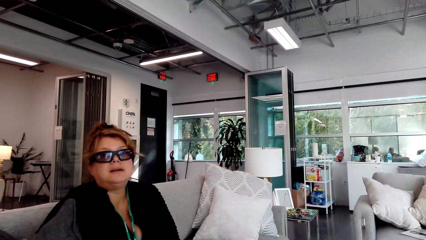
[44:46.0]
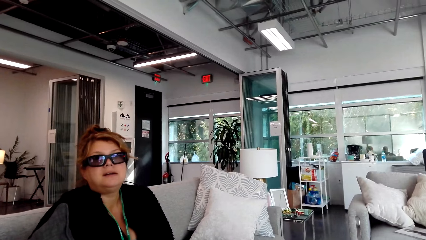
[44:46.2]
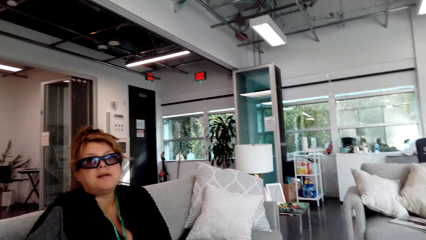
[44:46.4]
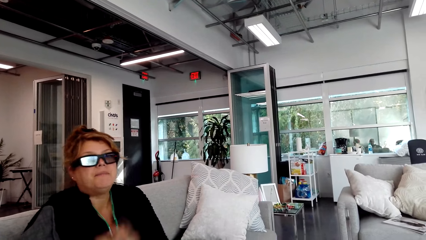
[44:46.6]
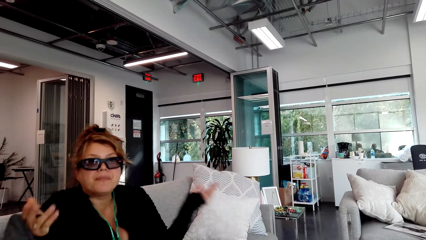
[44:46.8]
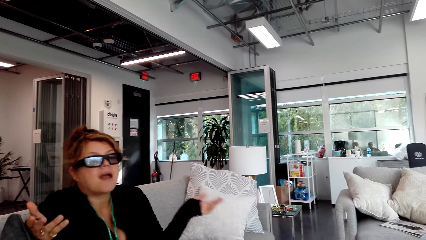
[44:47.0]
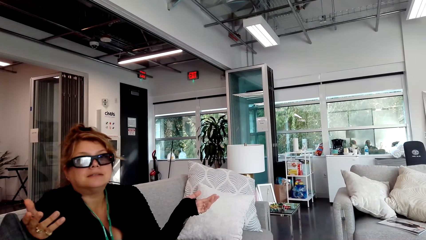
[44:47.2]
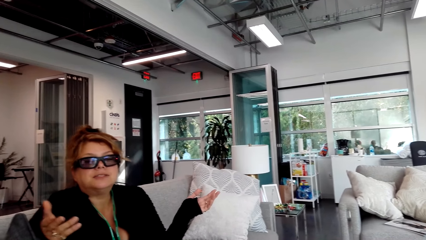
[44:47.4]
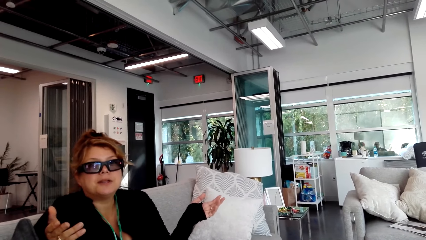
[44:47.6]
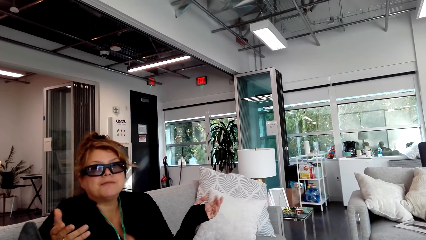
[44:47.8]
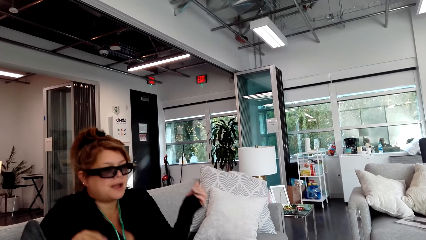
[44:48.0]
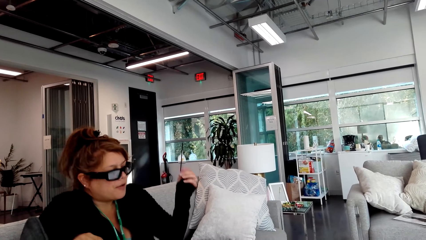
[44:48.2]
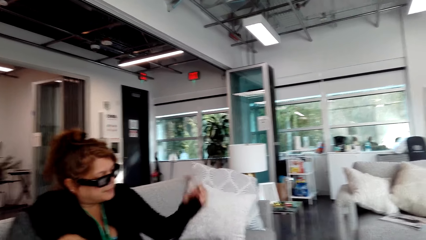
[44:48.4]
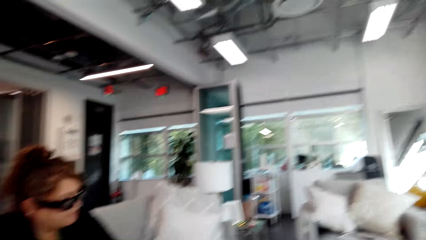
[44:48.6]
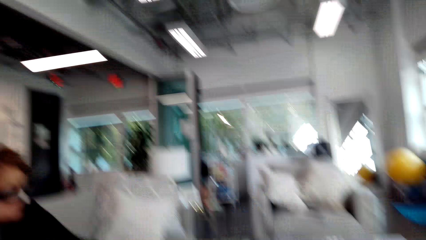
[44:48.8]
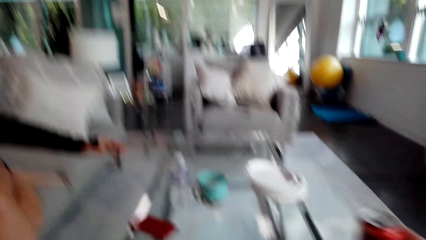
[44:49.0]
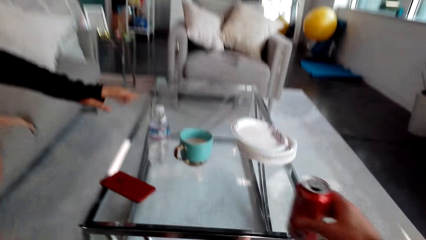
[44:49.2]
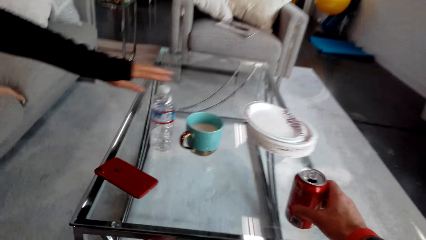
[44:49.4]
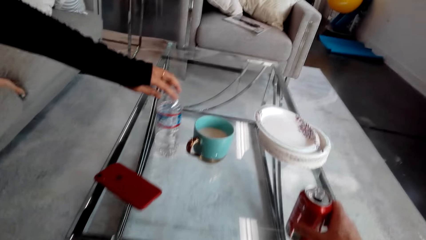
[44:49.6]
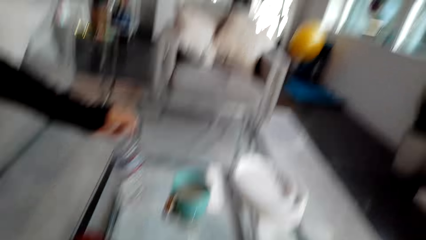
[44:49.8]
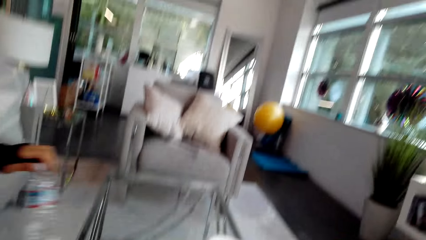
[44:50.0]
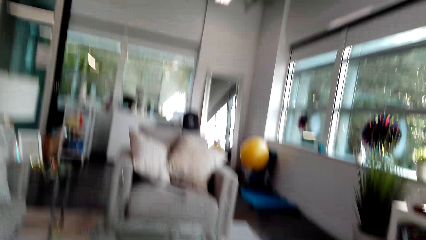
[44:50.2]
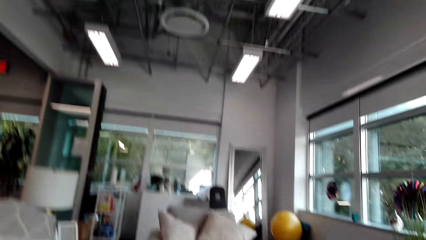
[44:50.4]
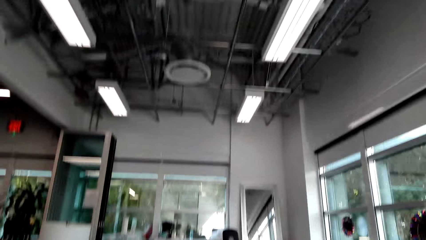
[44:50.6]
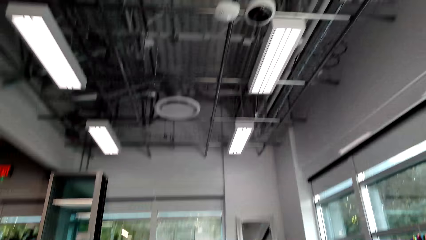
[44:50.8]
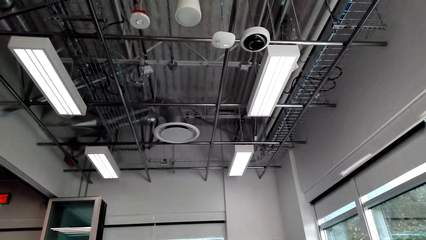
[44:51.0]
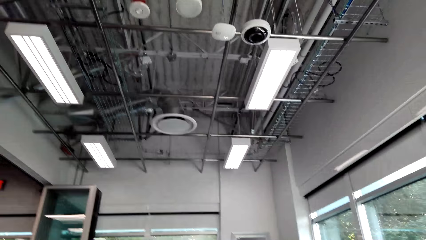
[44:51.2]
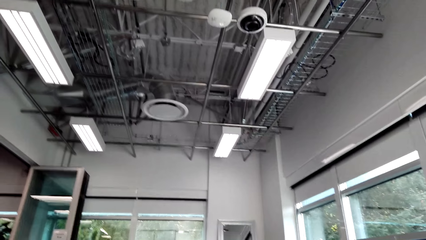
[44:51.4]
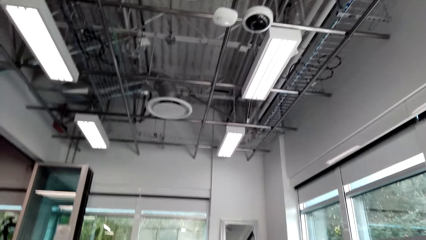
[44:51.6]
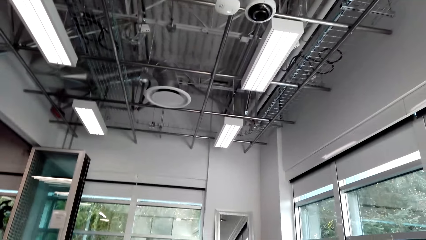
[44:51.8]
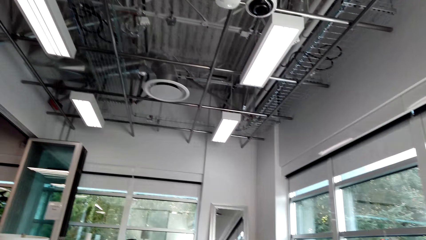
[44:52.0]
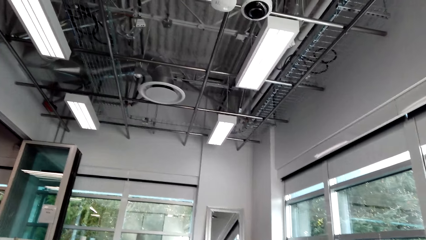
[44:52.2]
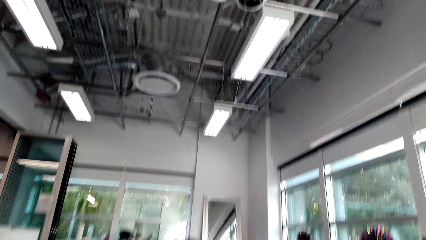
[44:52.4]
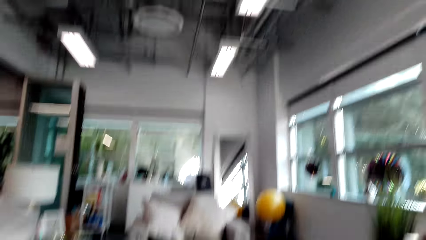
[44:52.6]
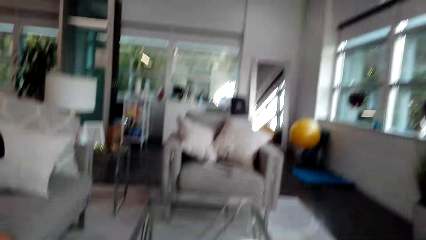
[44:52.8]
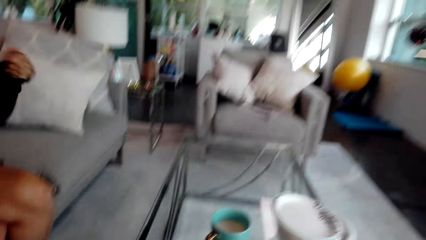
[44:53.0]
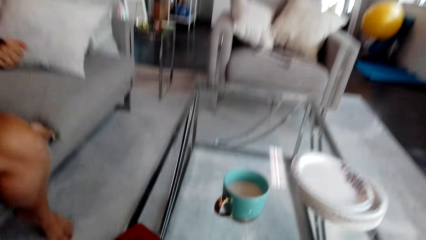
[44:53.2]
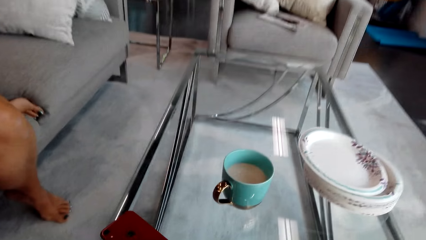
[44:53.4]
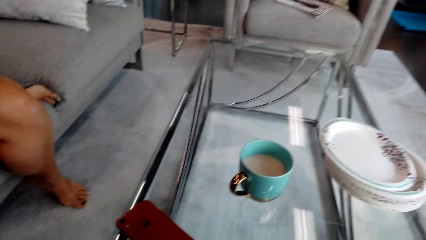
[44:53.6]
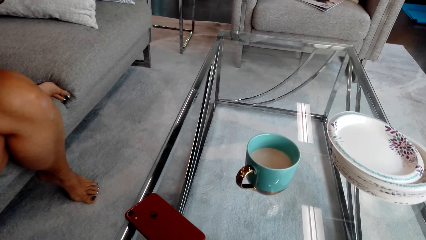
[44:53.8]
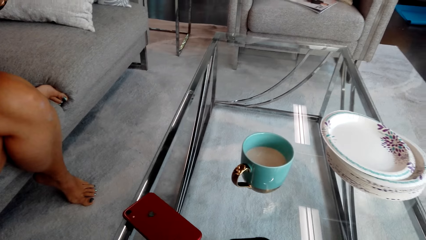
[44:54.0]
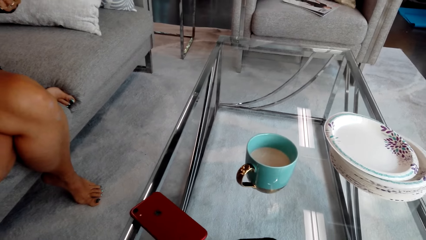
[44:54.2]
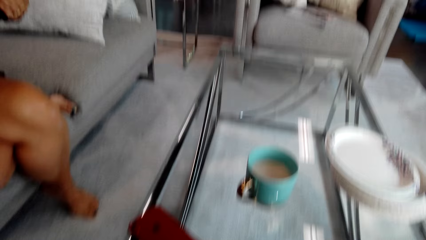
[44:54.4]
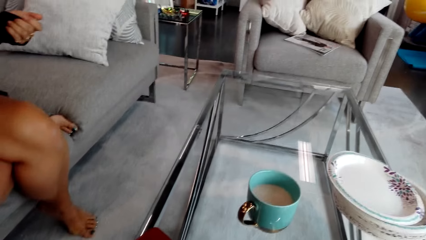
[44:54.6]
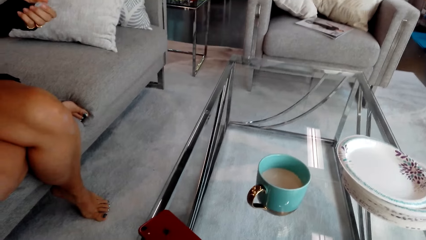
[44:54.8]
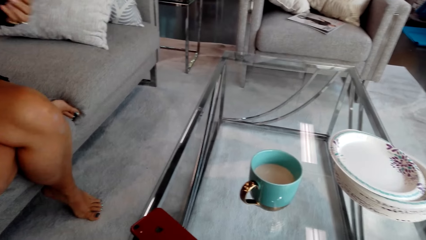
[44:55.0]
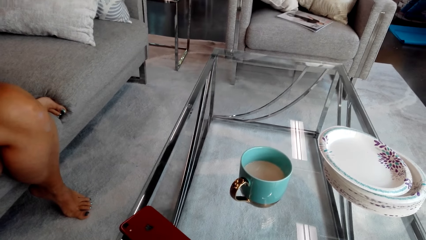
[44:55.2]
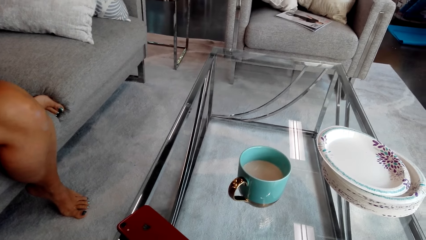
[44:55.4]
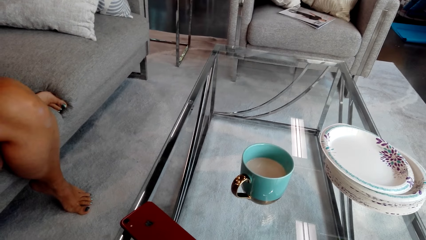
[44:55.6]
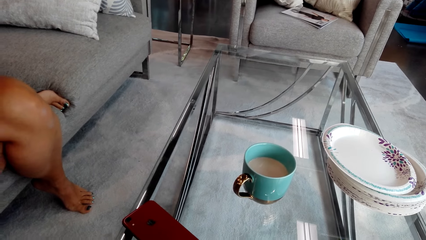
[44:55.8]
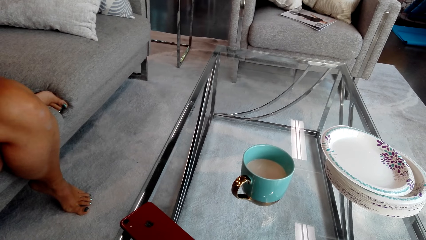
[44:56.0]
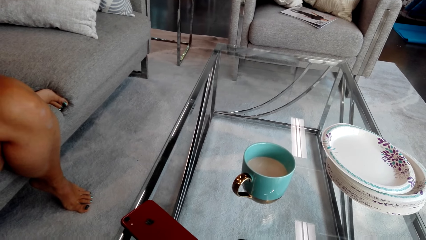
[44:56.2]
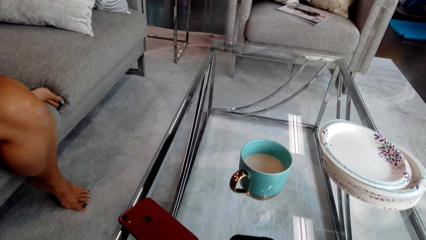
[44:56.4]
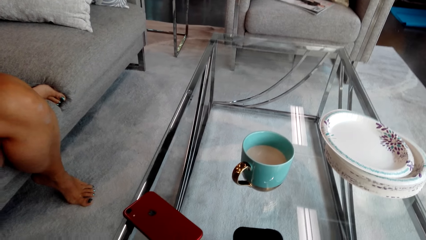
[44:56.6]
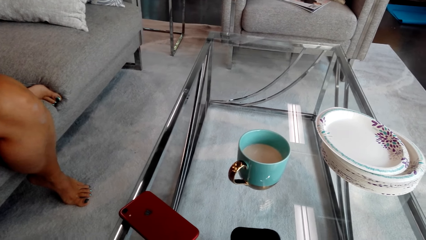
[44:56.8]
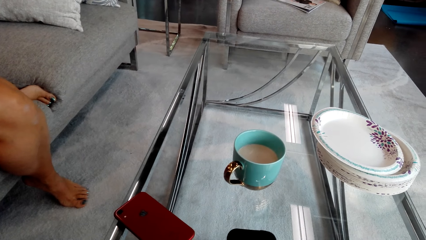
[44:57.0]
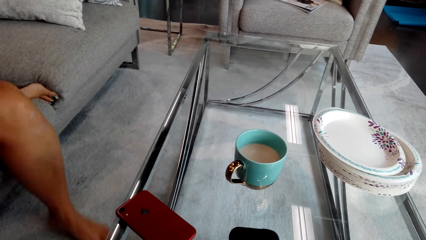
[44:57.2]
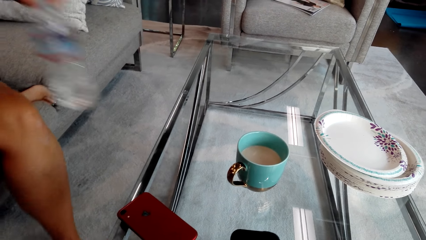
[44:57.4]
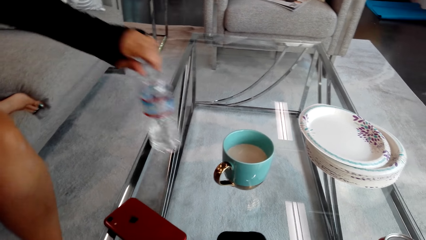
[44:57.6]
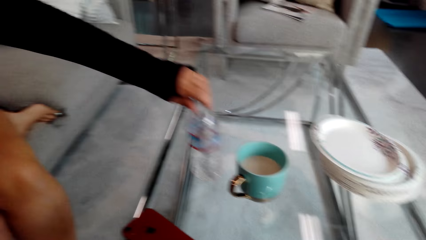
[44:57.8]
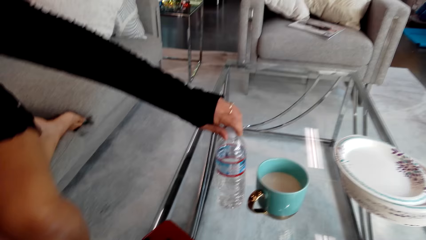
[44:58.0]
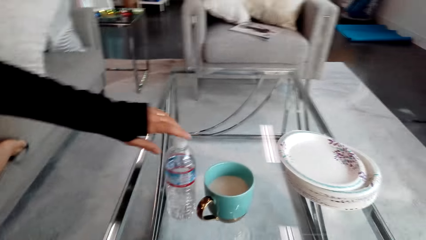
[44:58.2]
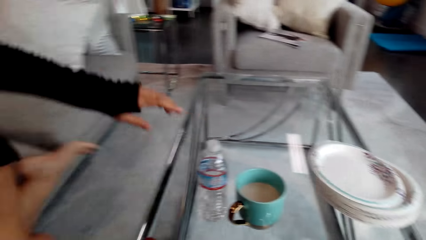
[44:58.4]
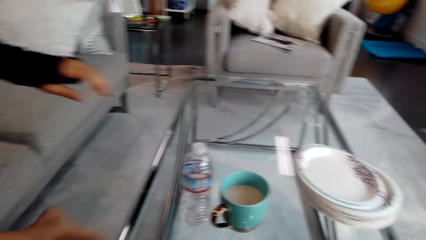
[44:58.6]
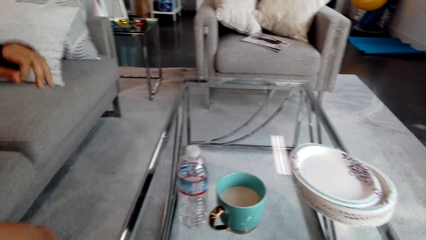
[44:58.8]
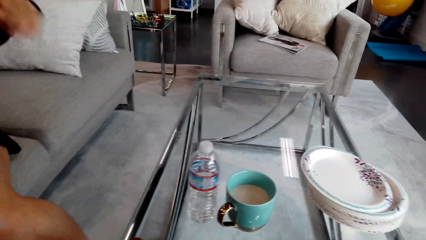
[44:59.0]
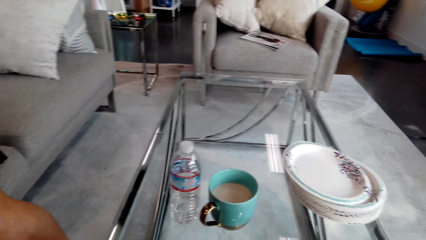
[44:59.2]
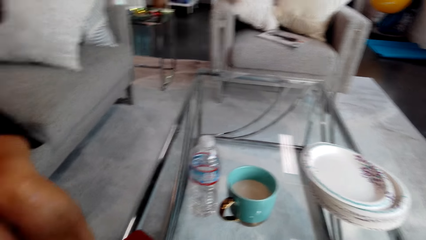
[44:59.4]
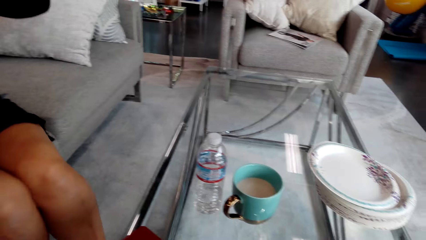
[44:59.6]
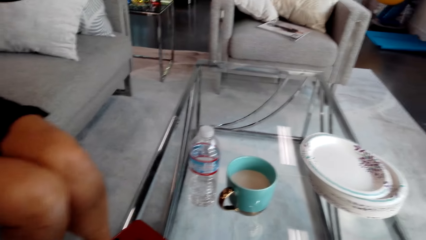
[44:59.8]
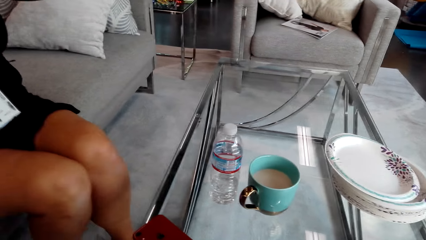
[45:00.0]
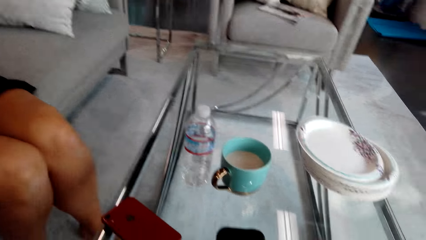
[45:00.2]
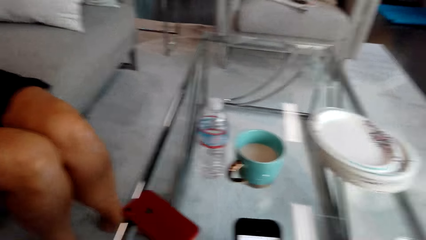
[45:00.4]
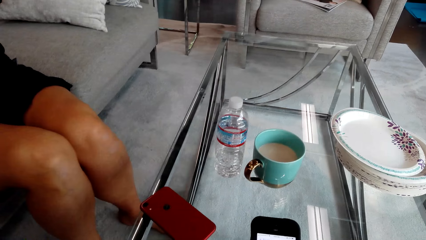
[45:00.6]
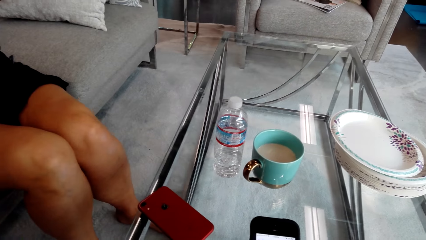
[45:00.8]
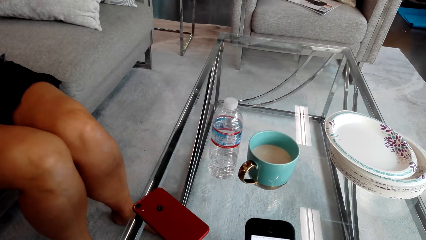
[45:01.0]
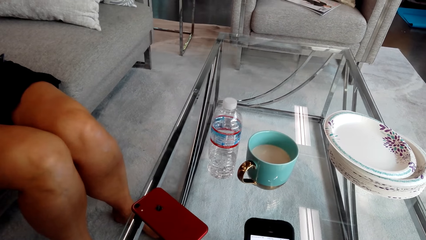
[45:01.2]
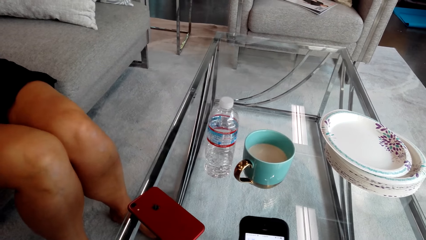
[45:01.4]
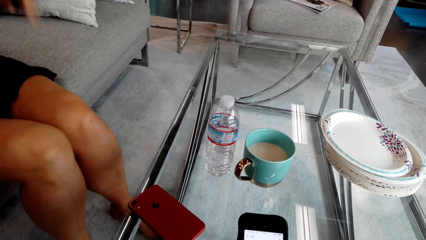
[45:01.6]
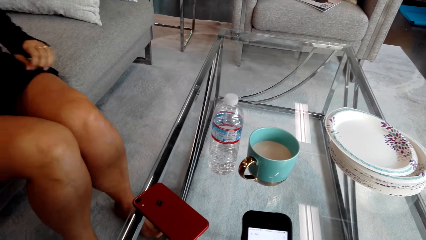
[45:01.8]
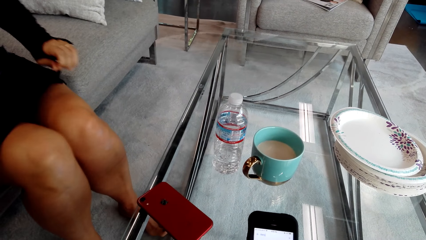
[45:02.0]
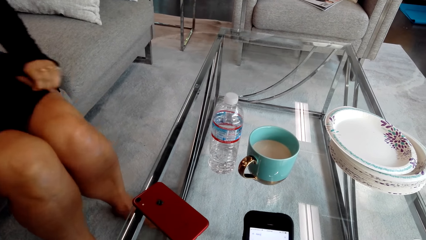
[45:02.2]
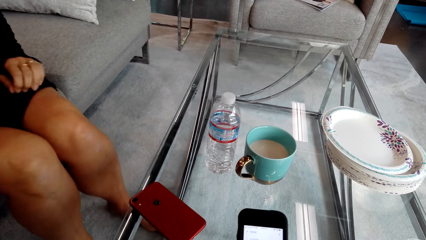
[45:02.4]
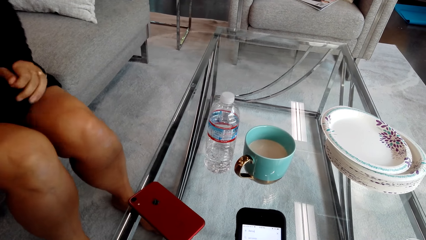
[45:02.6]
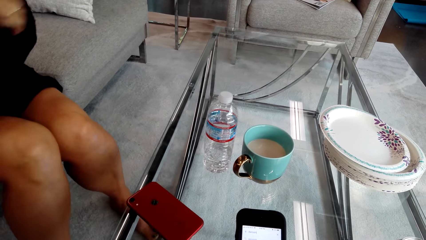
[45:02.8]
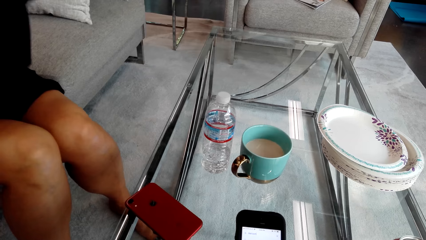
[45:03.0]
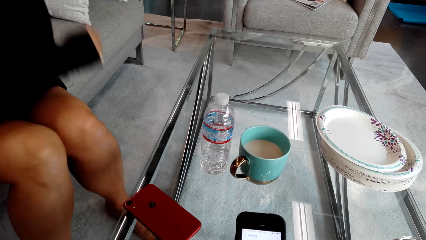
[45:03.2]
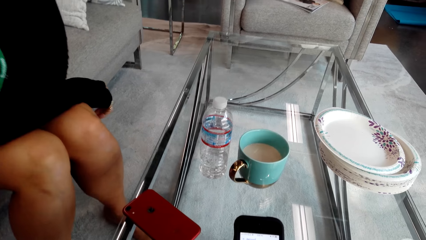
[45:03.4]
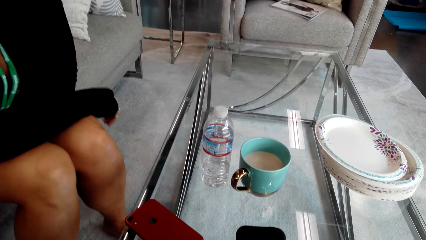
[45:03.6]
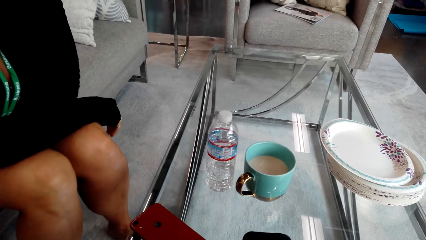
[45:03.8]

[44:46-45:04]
A woman moves the hand. The woman picks a bottle of water. The camera wearer puts the Coca-Cola can on the table. They converse with the woman. The woman puts the bottle on the table. The camera wearer converses with the woman. The woman pulls the dress.
